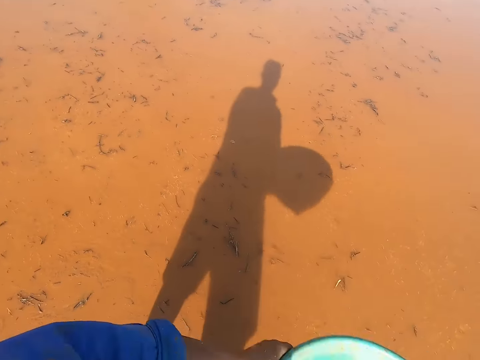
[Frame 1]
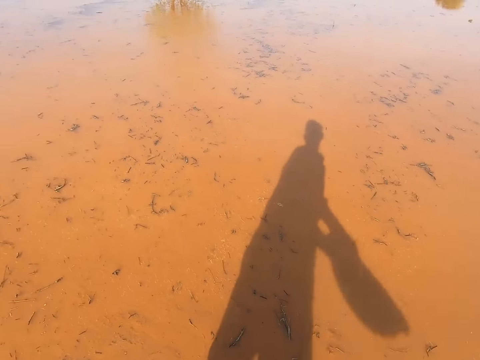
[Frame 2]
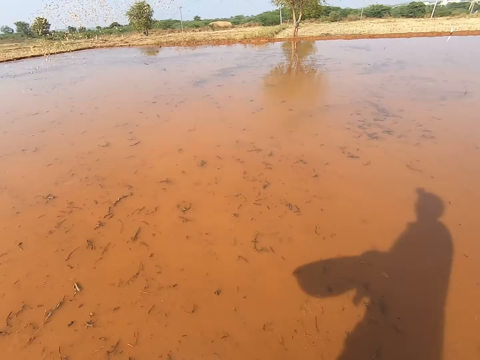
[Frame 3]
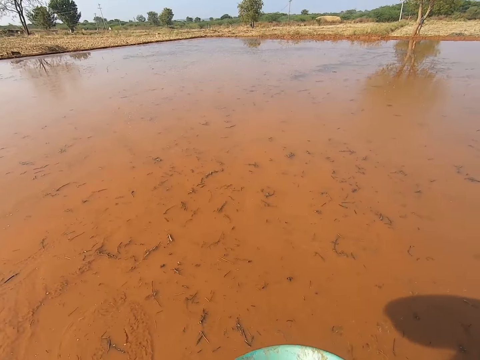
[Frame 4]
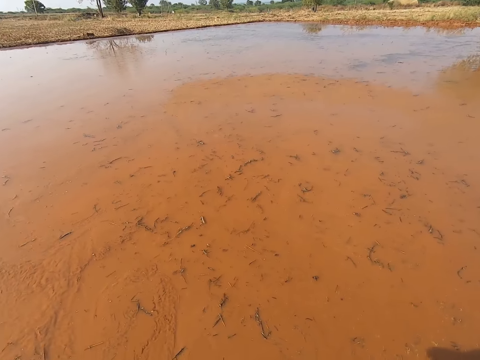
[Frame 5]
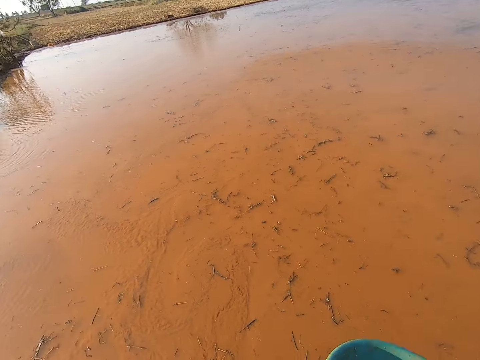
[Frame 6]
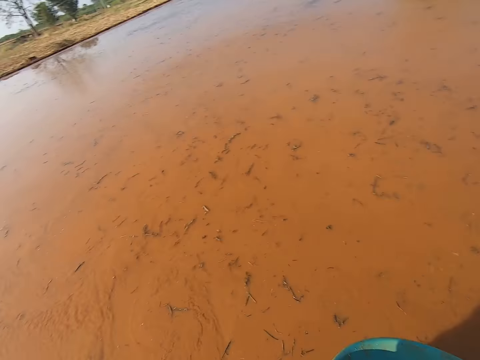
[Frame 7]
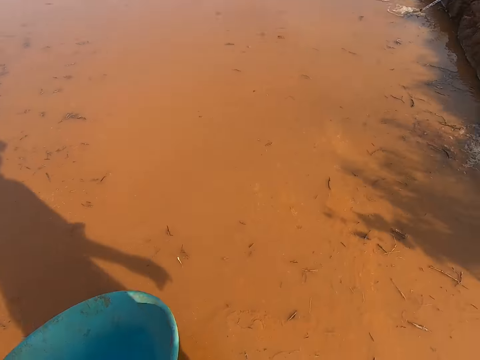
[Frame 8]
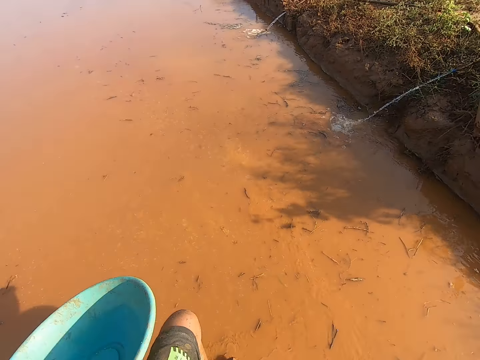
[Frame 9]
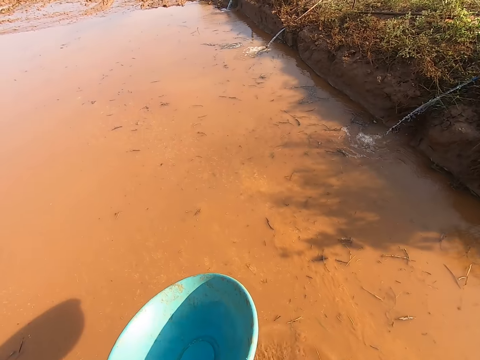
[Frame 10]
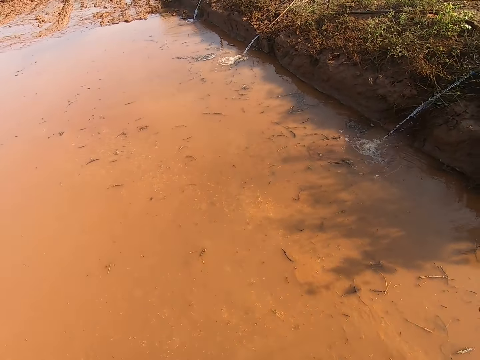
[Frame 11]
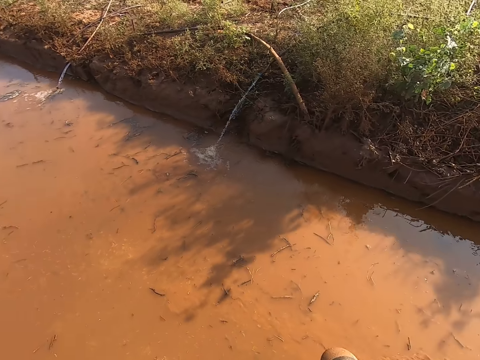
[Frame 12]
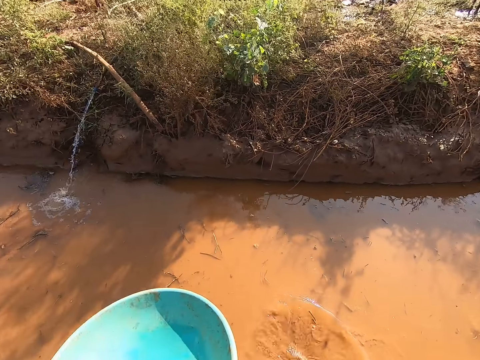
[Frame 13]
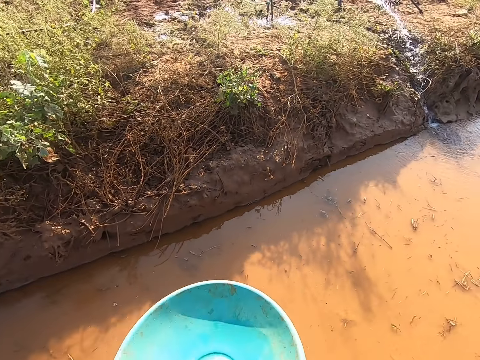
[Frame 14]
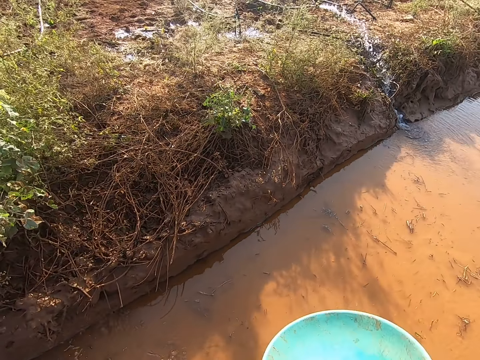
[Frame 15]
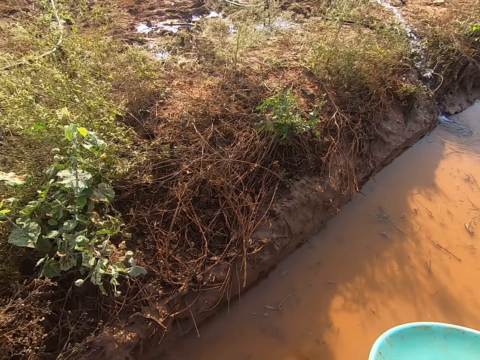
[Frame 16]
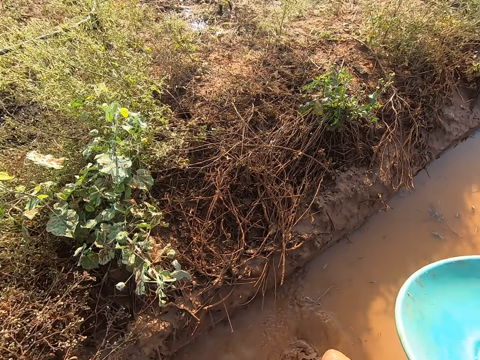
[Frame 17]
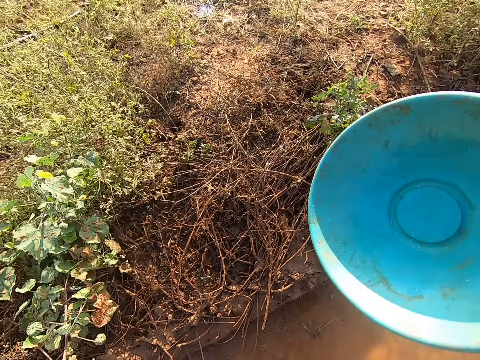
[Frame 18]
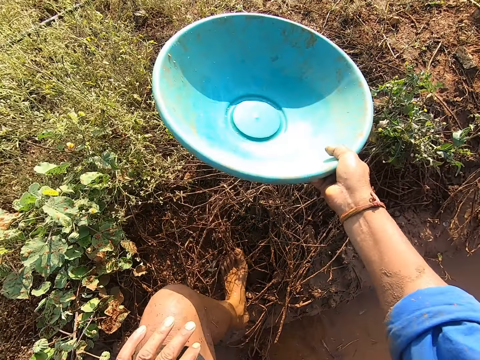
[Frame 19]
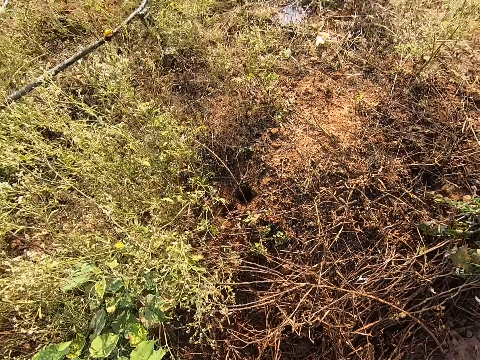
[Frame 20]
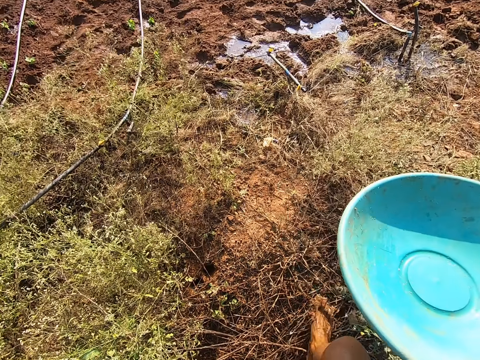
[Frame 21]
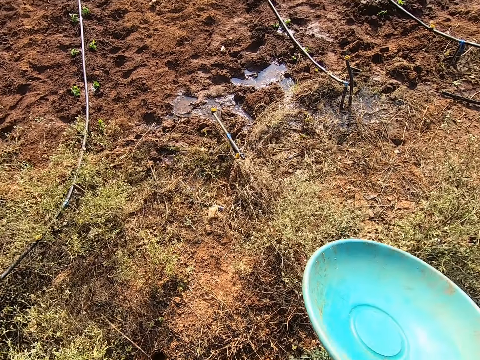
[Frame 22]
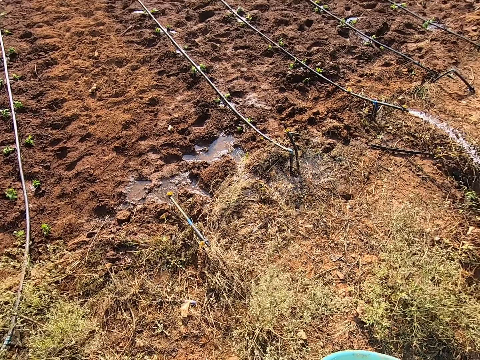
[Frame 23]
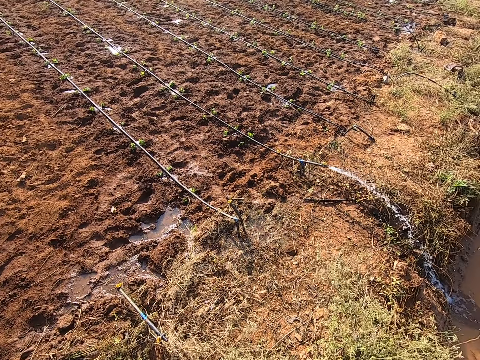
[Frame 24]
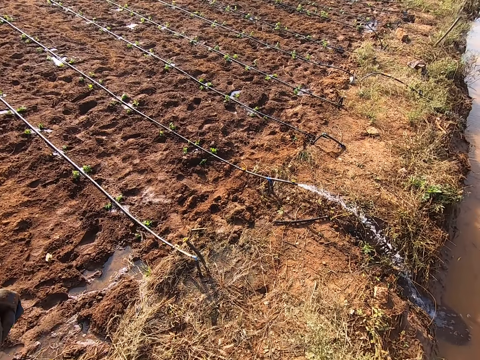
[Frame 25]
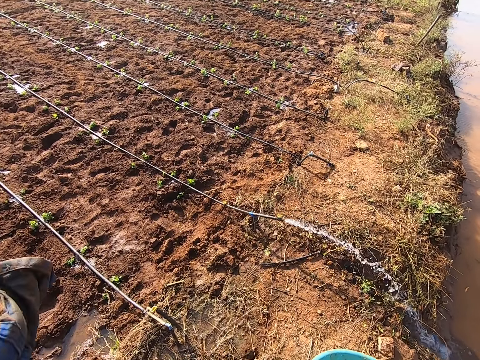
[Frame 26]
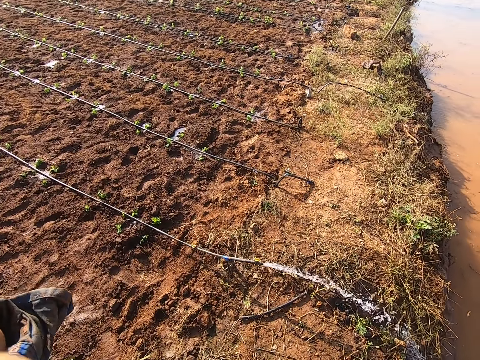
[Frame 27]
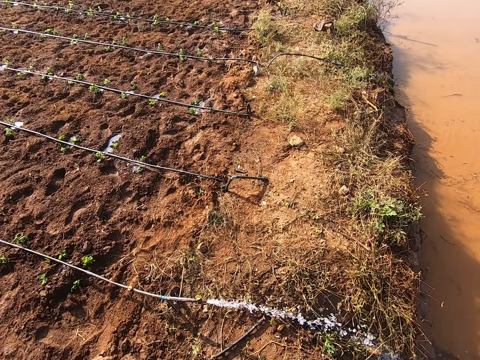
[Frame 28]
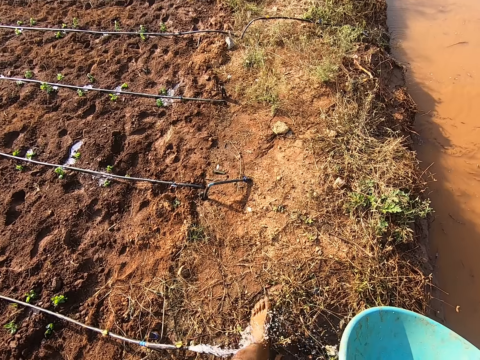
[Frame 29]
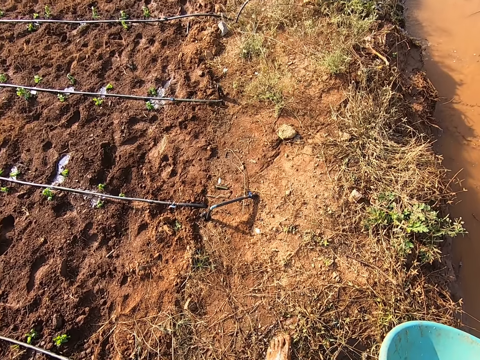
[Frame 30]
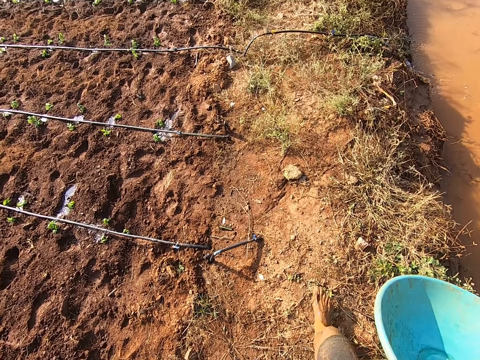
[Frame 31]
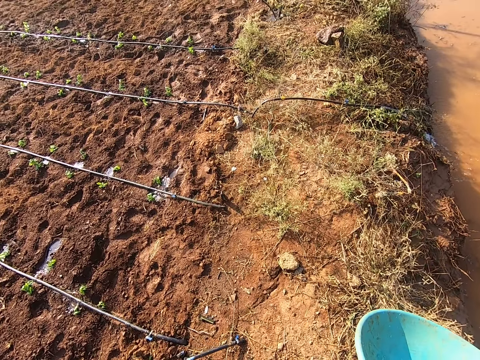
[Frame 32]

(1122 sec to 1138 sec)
The camera wearer sprinkles the seeds on the stream with the plastic bowl in both hands. He walks and talks.

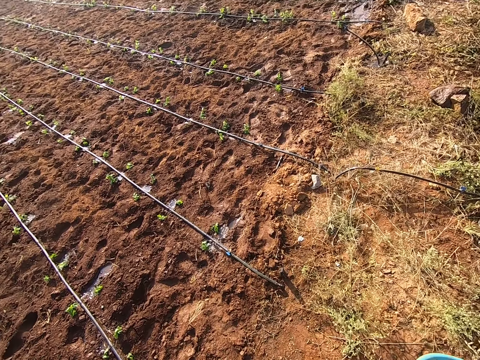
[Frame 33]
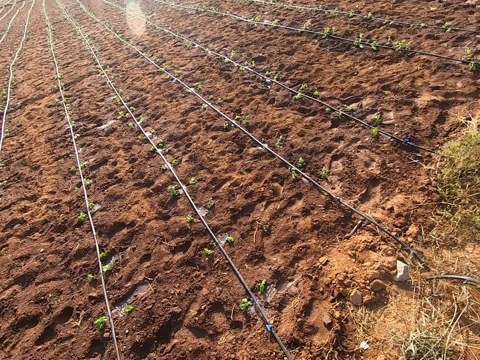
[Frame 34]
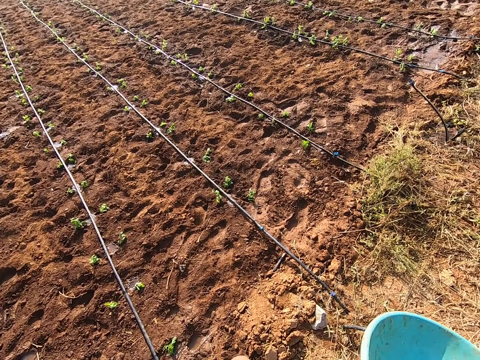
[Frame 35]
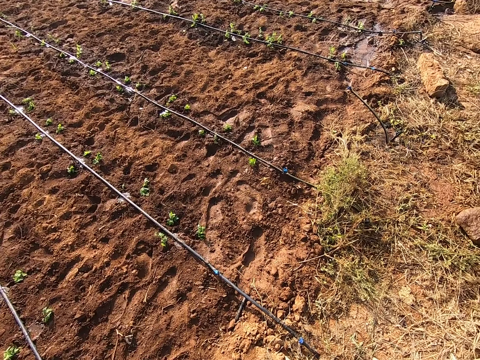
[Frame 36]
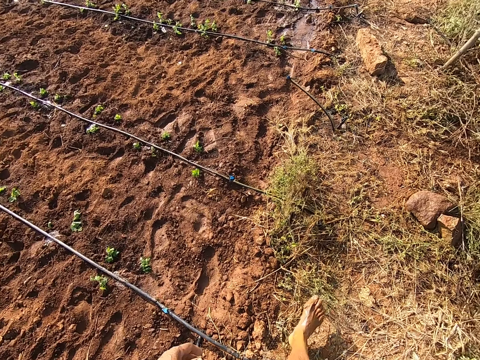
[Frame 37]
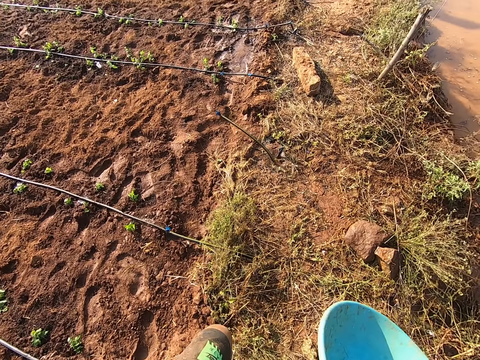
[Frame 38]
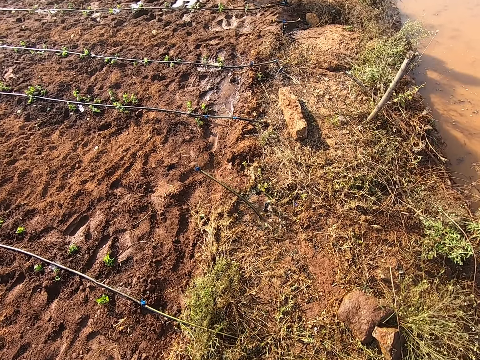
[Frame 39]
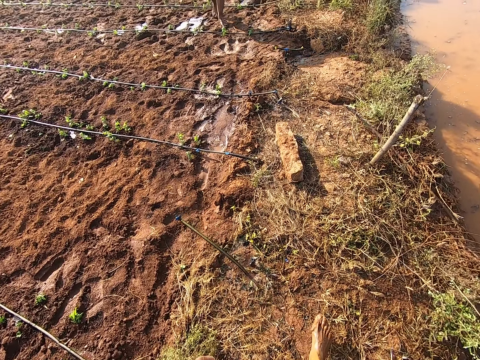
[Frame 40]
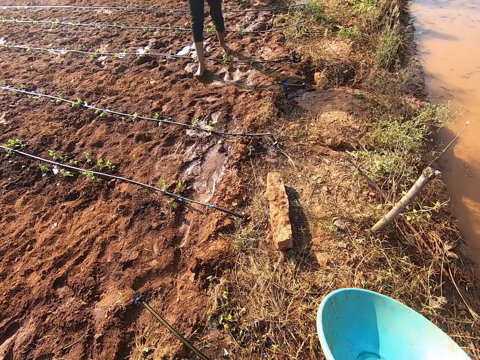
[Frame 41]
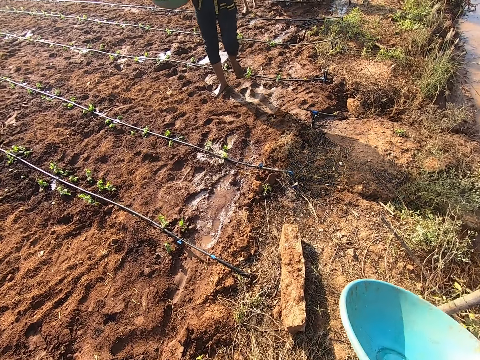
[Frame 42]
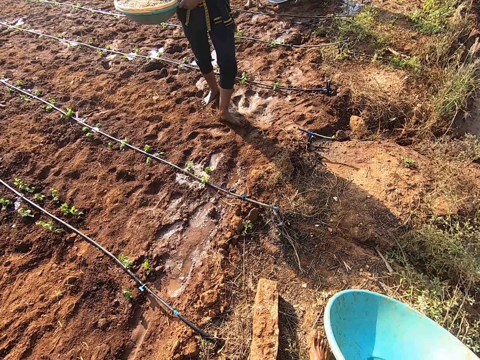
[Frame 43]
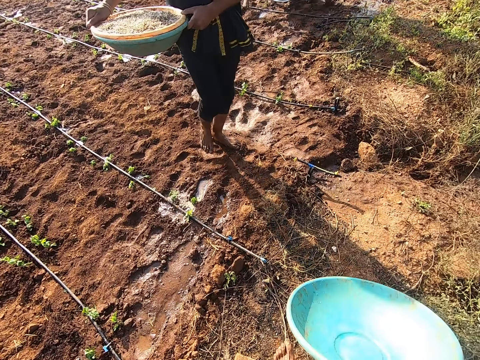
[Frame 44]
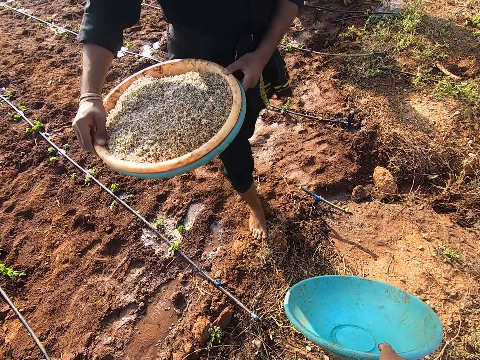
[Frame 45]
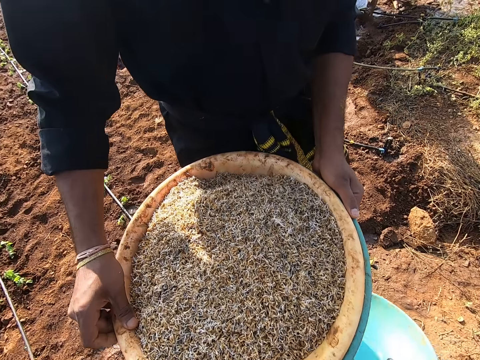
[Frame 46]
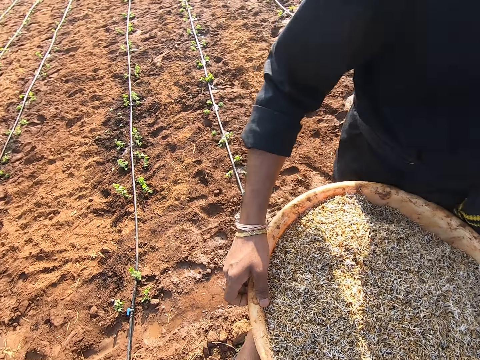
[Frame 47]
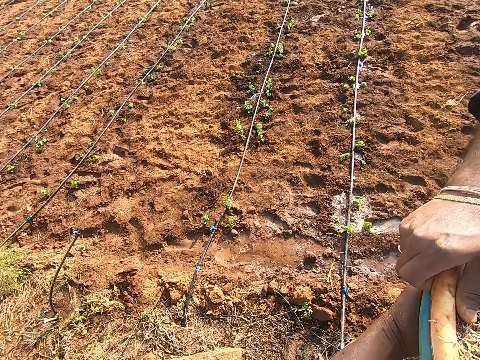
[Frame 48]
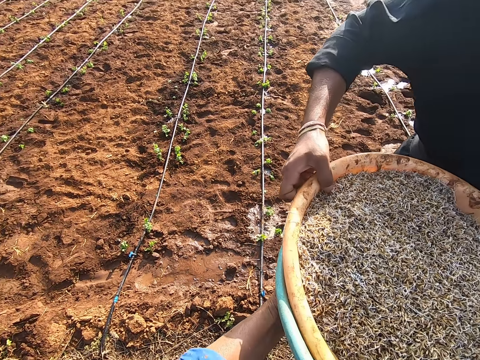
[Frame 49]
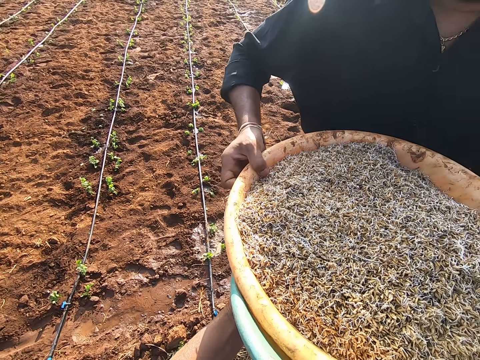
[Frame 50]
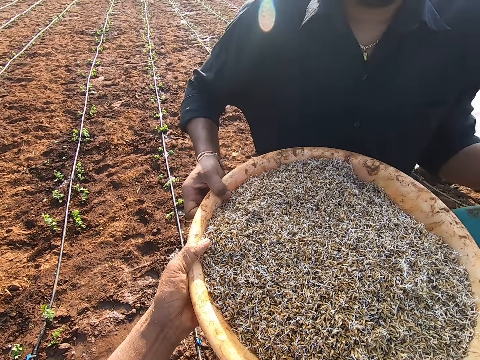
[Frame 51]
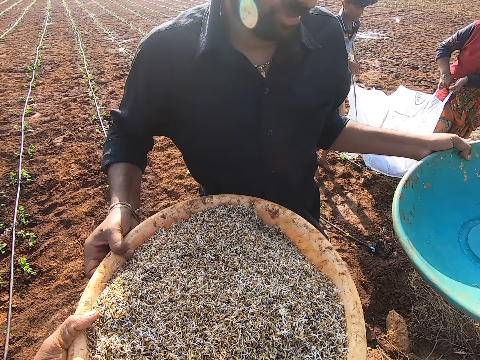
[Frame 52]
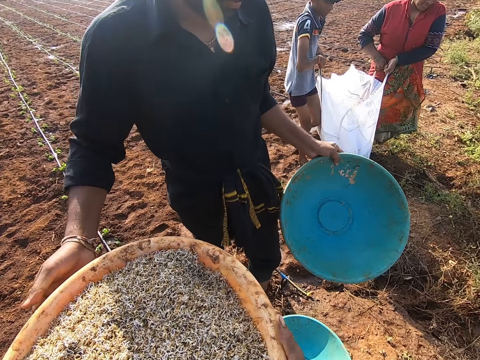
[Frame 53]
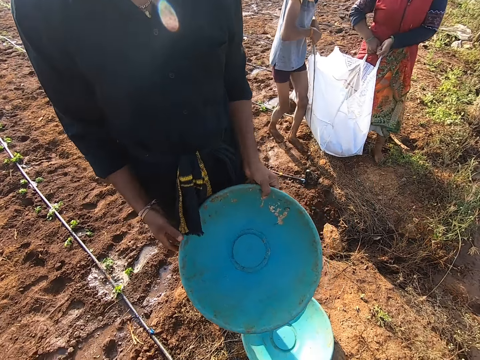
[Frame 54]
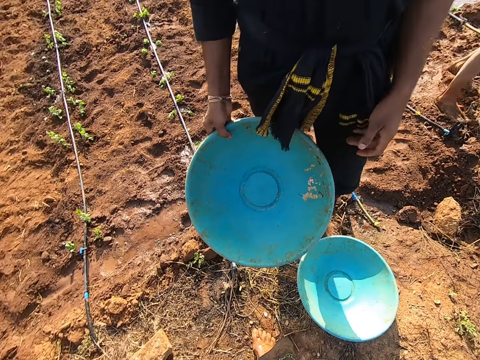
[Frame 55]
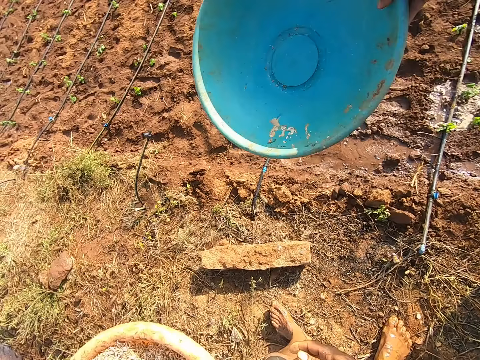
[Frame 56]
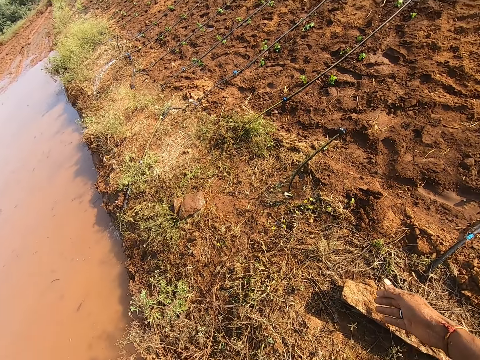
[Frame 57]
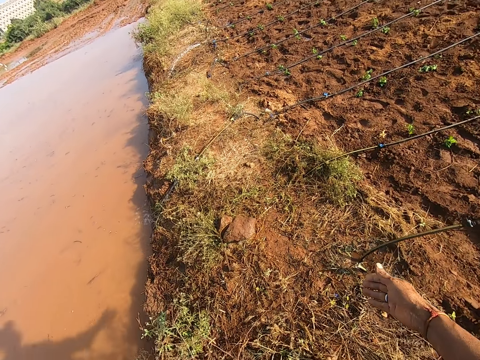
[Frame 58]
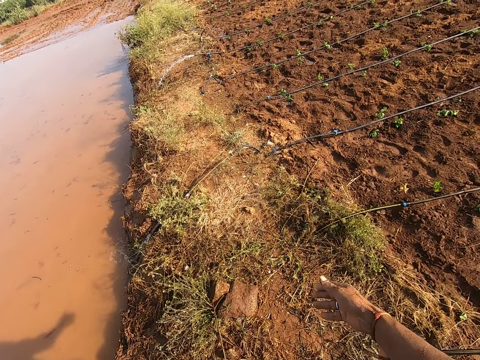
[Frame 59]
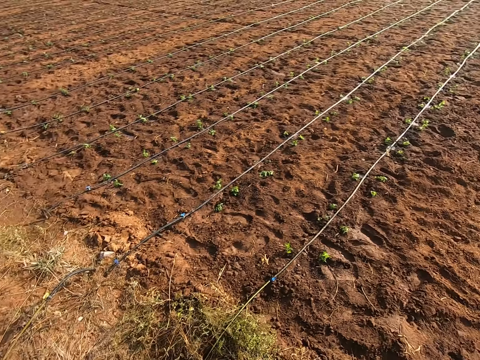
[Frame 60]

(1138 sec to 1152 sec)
The camera wearer drops the plastic bowl on the ground with his right hand. He passes a basin to a woman. The man holds a plastic bowl with his left hand. The camera wearer receives the plastic bowl of seeds from the man with both hands. Another woman lifts a bag with a boy with both hands. The man passes the plastic bowl from his left to right hand. The camera wearer talks.
